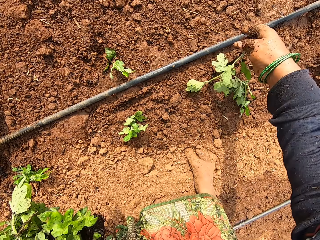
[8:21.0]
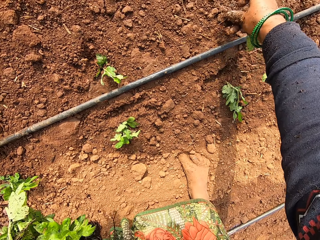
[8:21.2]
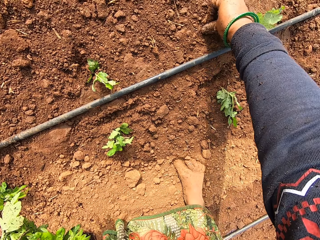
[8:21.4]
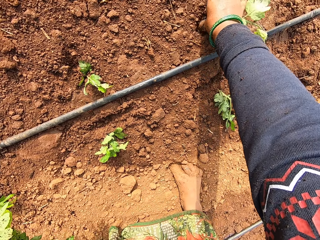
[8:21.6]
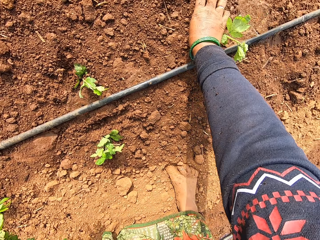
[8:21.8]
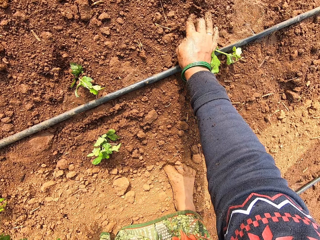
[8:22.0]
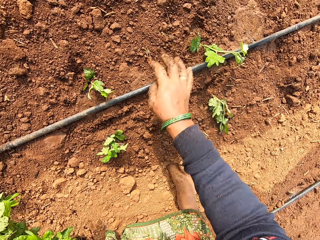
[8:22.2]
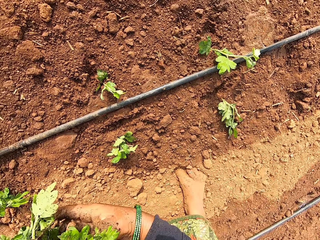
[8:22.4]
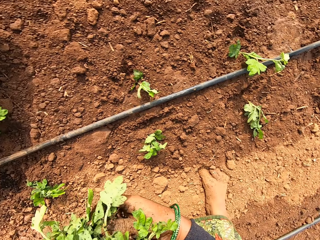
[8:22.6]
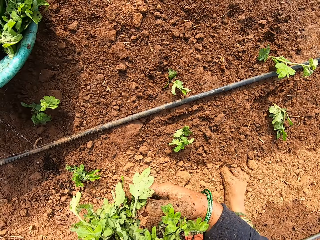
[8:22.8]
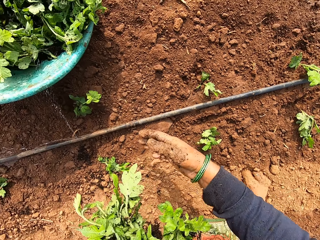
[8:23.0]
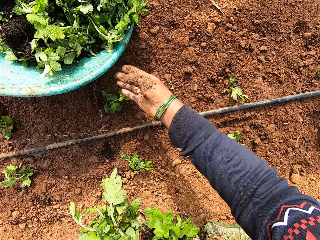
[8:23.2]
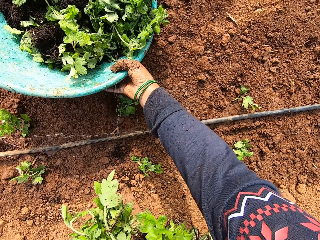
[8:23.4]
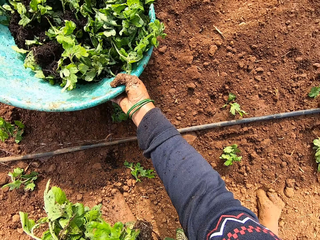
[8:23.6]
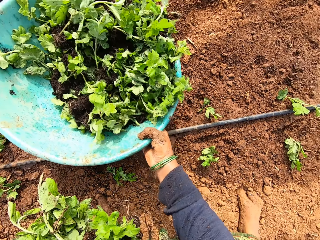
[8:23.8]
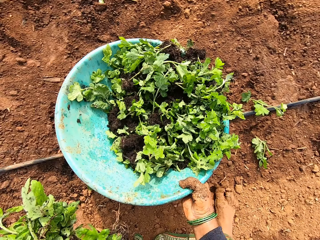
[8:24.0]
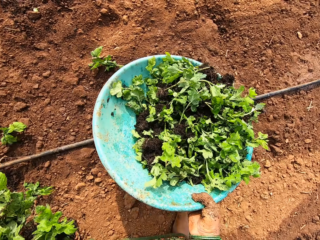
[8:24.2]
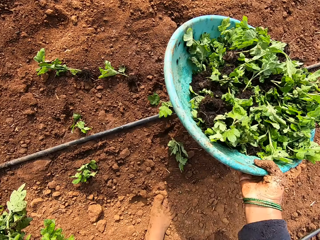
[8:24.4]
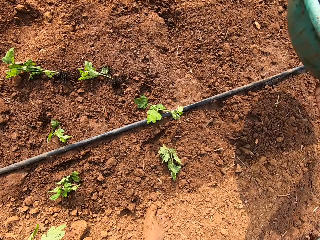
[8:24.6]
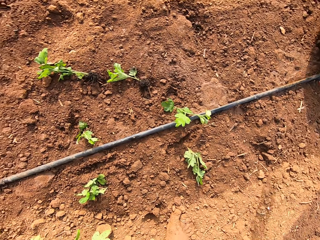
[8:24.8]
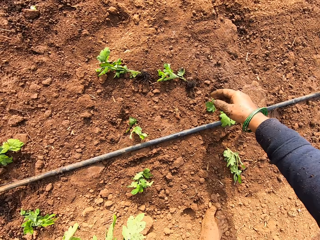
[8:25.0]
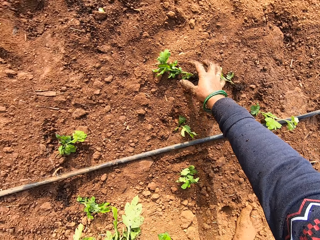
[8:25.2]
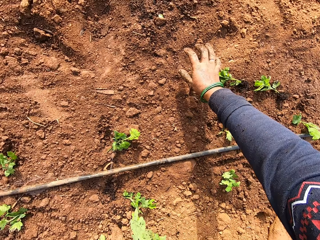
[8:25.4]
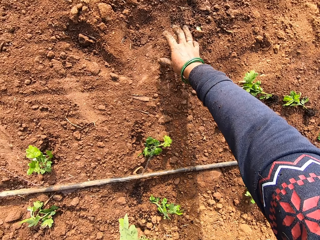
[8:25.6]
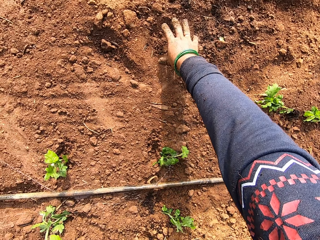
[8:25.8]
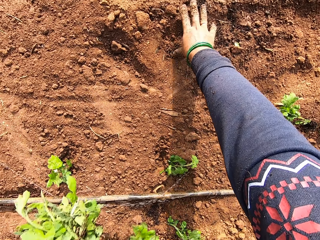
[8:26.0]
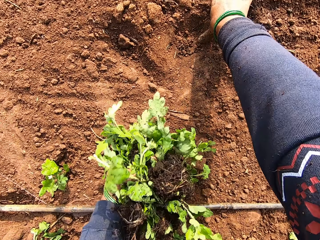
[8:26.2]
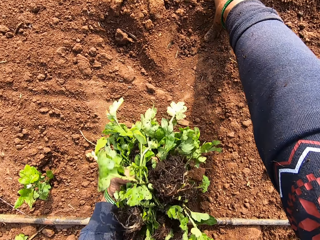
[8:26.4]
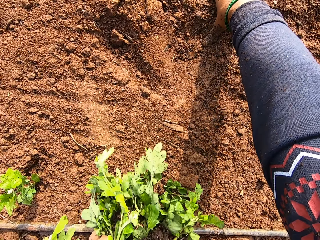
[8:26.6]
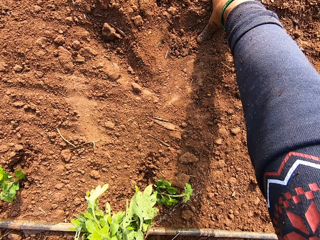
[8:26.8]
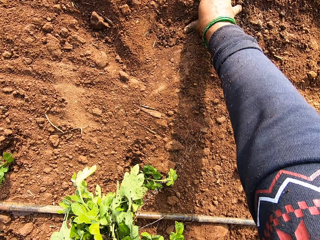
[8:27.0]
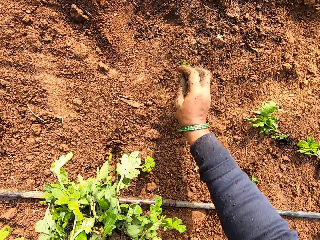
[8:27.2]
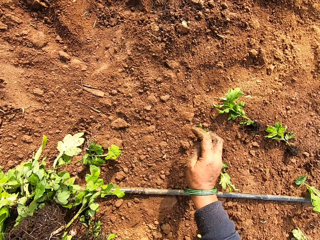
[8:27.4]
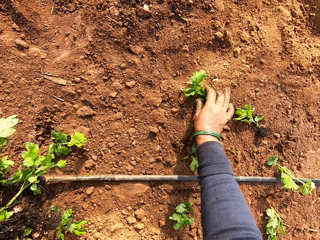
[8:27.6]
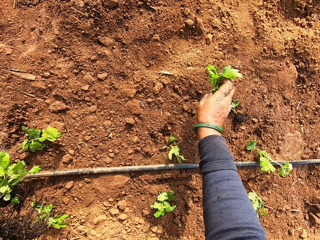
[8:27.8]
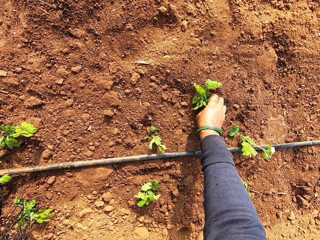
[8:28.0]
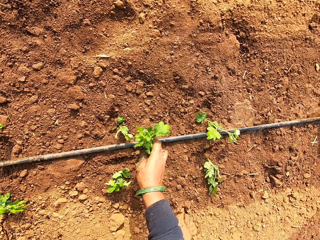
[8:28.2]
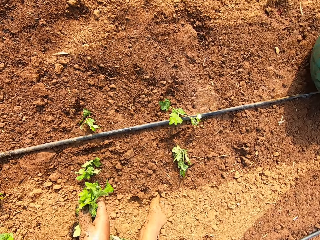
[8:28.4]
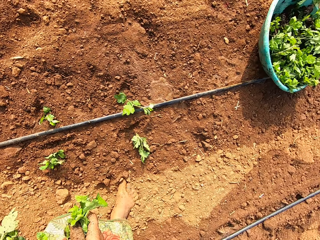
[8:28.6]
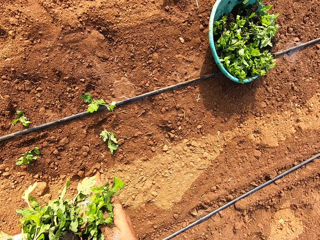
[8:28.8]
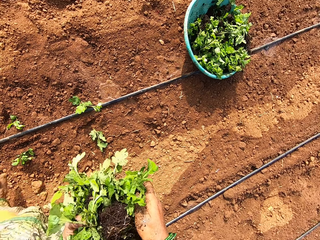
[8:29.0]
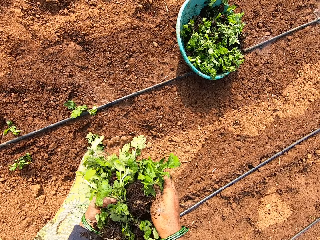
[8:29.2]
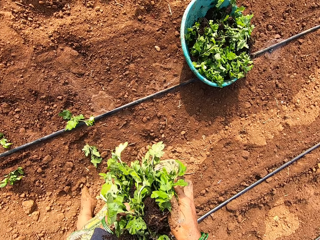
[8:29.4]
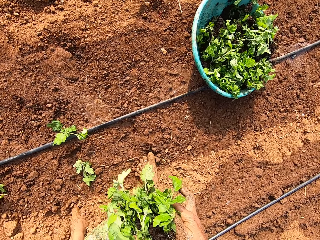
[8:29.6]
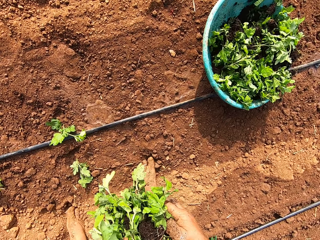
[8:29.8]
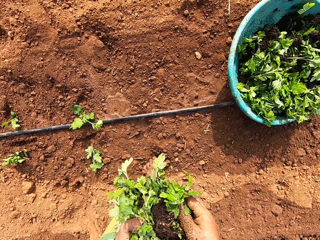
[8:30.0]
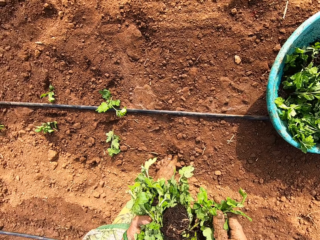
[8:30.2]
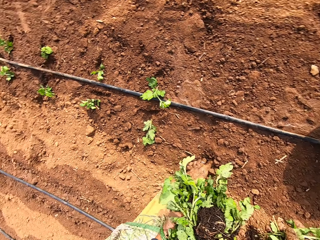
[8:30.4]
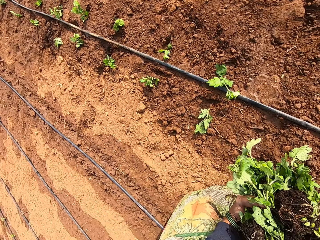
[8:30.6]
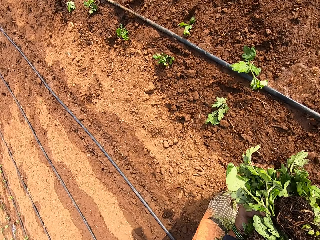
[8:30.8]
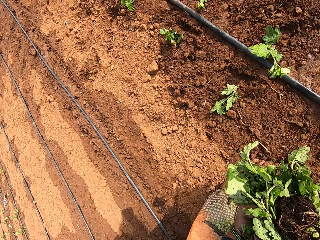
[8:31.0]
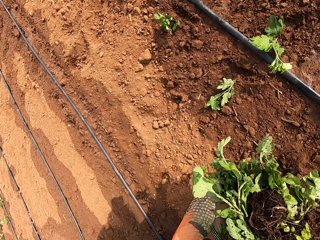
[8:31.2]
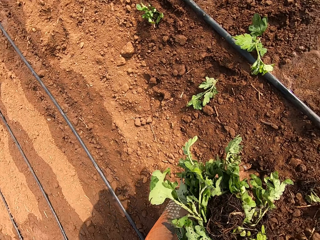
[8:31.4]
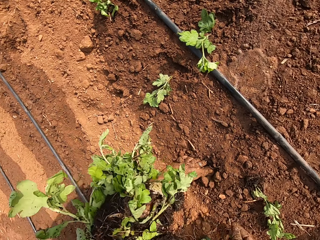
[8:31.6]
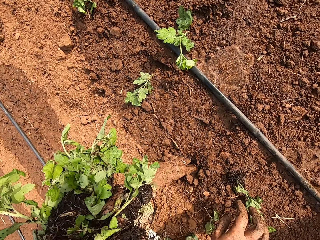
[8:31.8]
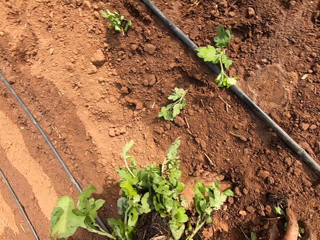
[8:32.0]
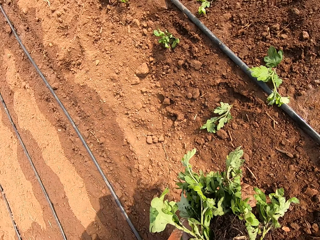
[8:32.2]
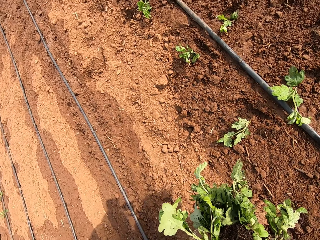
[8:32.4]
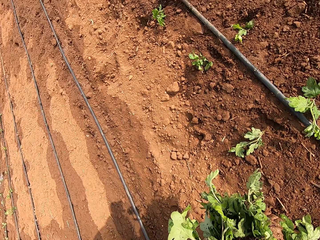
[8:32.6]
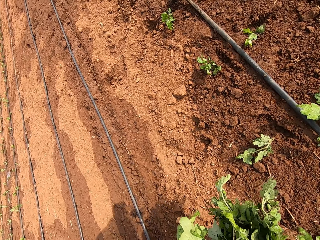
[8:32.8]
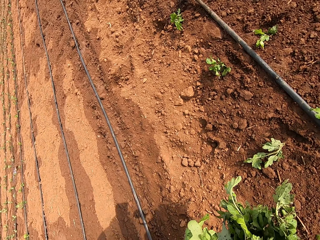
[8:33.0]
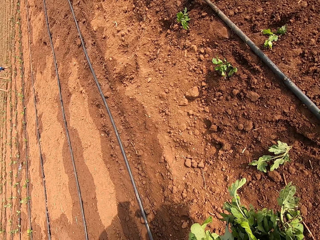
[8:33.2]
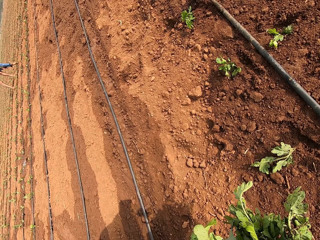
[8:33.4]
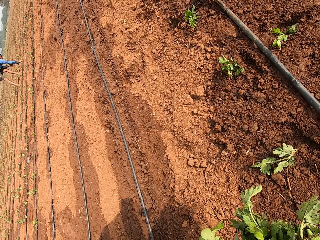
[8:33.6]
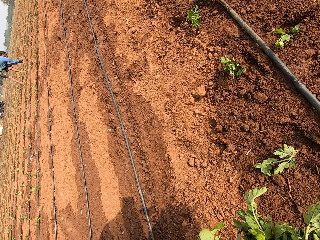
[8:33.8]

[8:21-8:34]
The camera wearer inserts the plant in her right hand into the ground with her right thumb. She picks a plant from her hand. She lifts the bowl of plants off the ground with her right hand. She drops the bowl of plants in her right hand on the ground. She picks a few plants from the ground with her right hand. She holds the ground with her hand. She walks on the field. She places the plants in her left hand.

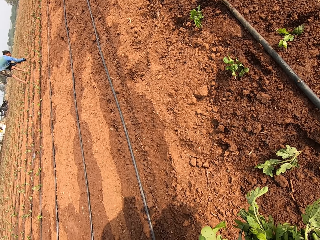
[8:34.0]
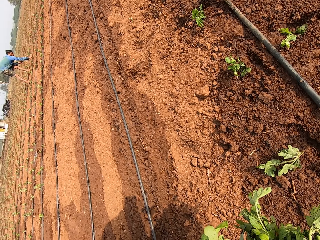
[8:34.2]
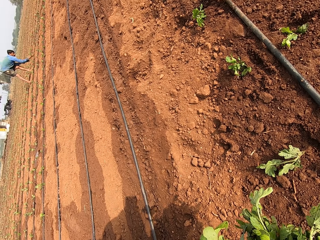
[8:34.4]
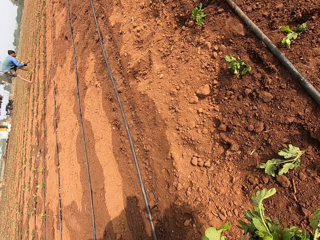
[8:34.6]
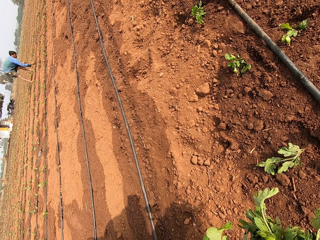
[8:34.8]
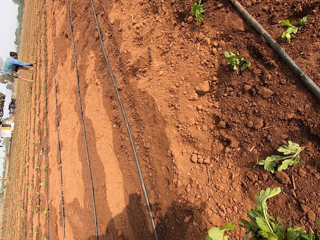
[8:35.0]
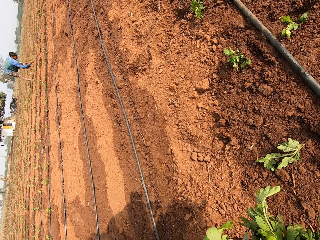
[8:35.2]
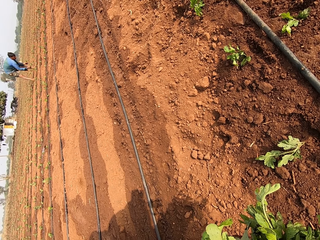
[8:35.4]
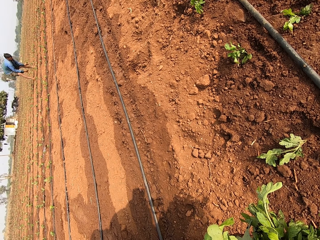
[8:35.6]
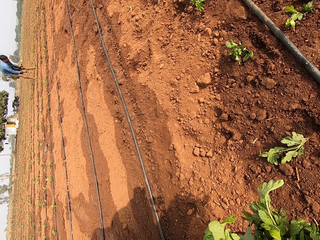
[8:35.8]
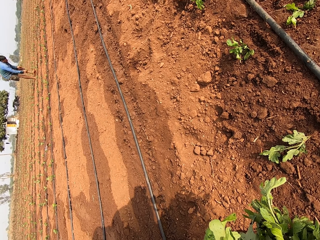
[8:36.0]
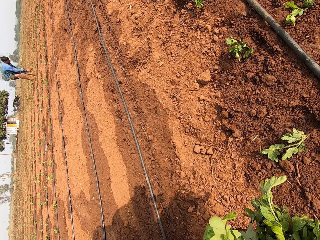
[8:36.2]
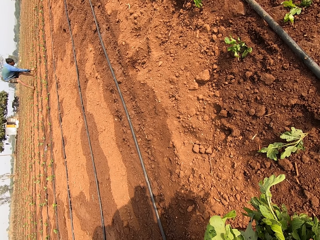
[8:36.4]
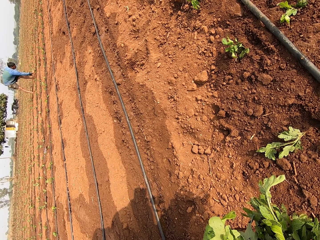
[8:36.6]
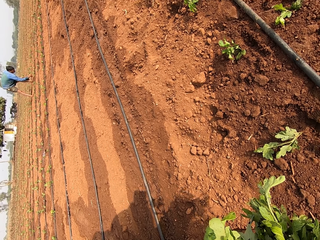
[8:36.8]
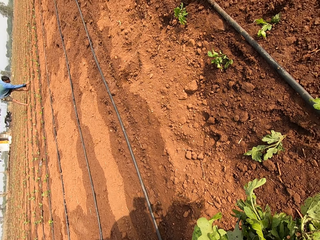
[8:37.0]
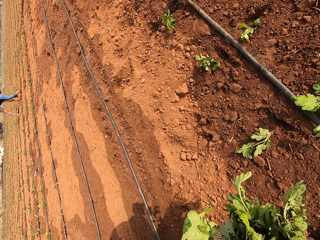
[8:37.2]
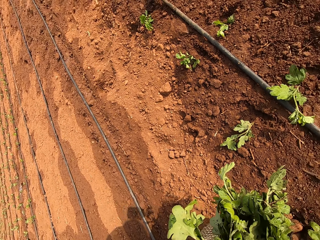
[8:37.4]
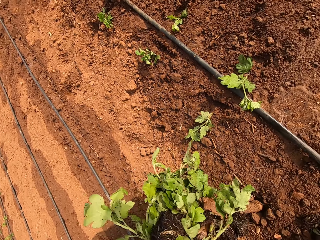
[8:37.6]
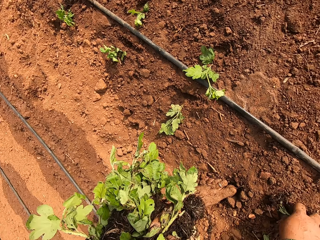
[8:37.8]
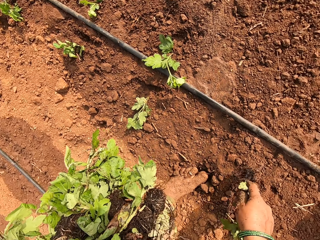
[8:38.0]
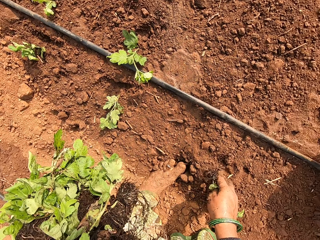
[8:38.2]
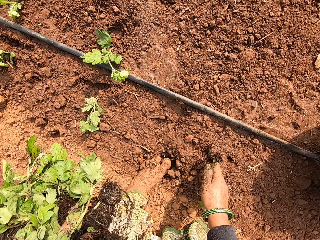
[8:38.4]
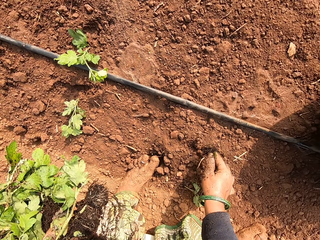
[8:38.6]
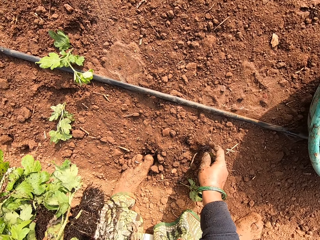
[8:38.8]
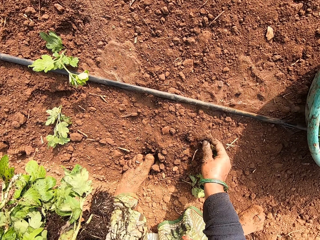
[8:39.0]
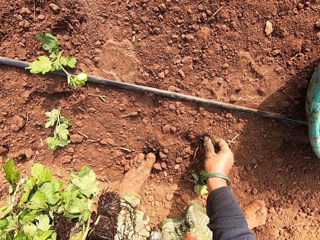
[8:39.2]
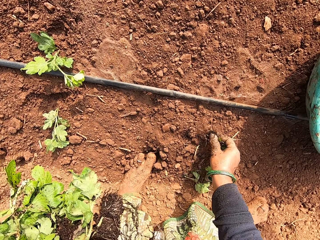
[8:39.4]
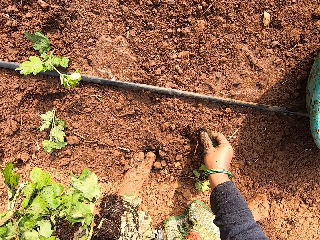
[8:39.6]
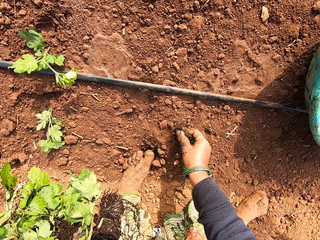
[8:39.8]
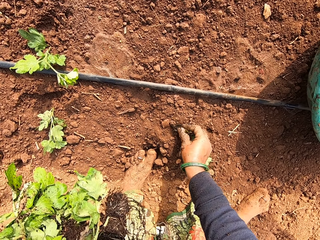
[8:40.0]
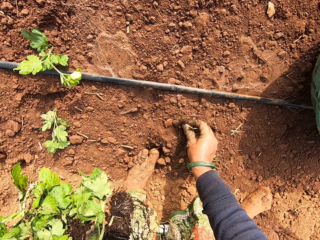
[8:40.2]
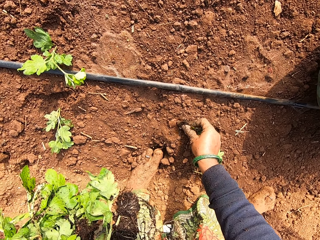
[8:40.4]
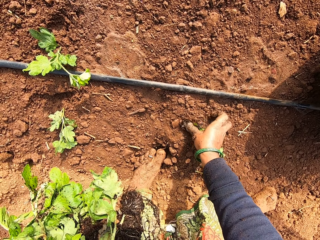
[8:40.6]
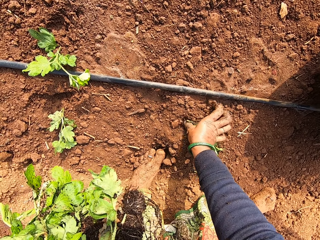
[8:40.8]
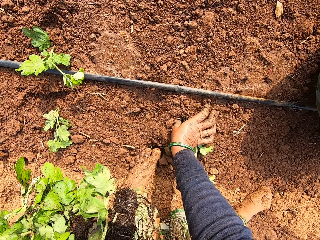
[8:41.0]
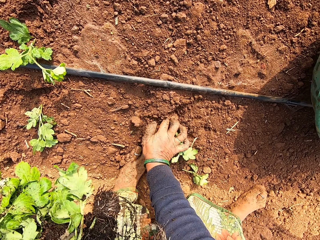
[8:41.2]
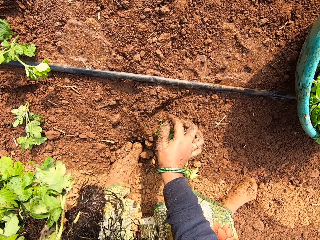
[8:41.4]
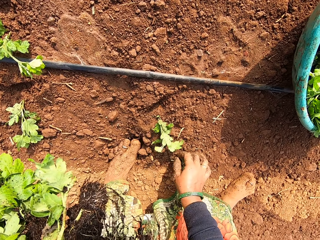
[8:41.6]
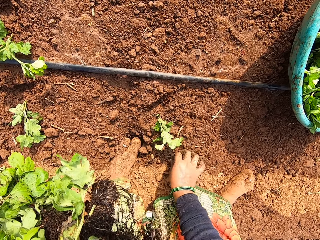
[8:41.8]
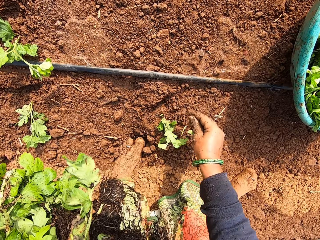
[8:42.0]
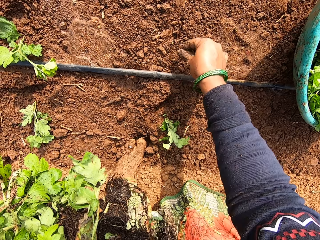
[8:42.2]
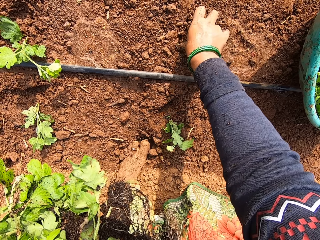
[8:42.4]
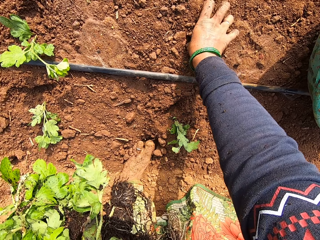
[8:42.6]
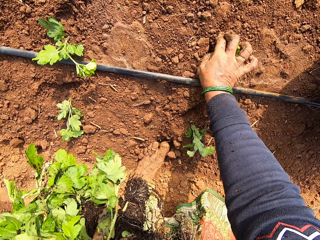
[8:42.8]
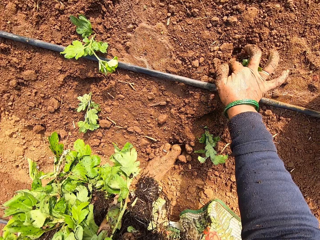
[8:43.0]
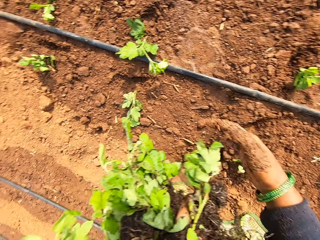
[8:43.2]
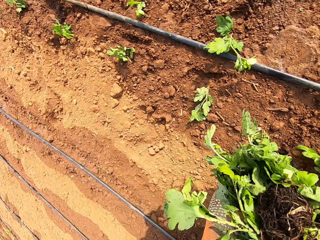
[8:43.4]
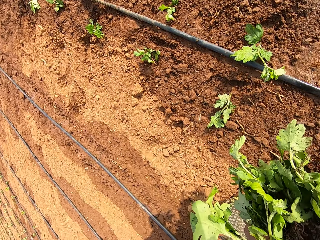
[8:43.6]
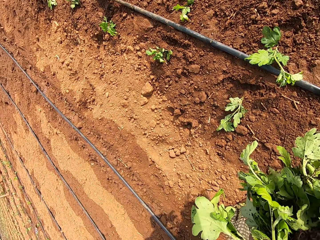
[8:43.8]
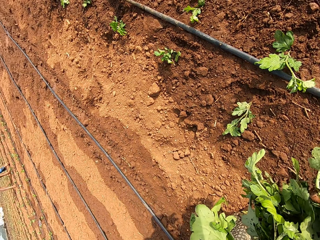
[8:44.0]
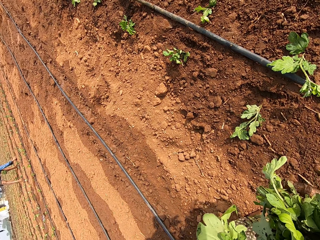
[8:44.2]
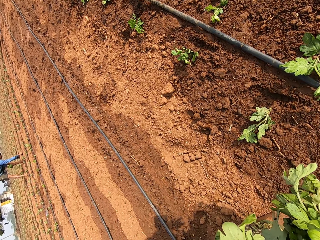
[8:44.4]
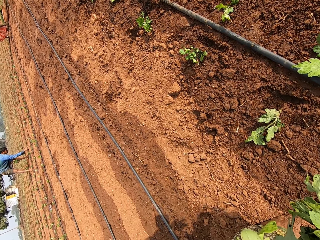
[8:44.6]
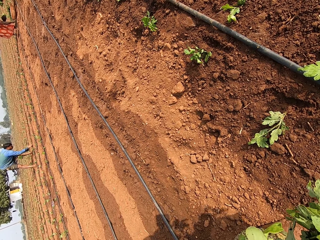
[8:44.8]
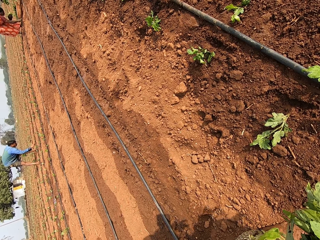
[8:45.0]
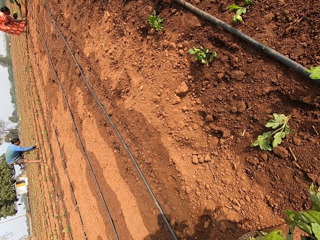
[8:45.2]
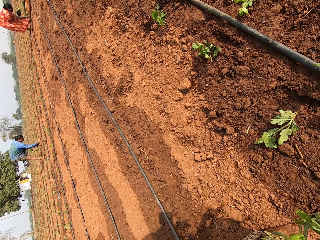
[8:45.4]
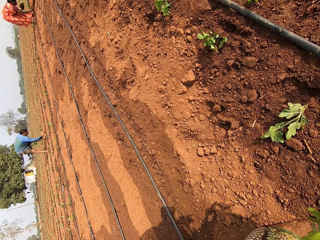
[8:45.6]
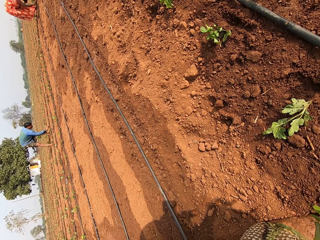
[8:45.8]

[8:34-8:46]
The camera wearer looks at the farm. She inserts the plant in her right hand into the ground with her right thumb. She picks a plant from the ground with her right hand. She inserts the plant in her right hand into the ground with her right thumb. She interacts with a woman.
